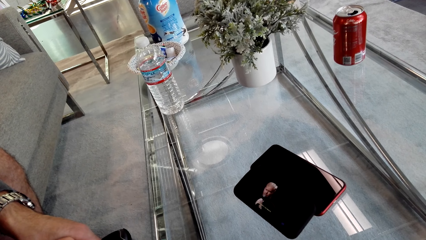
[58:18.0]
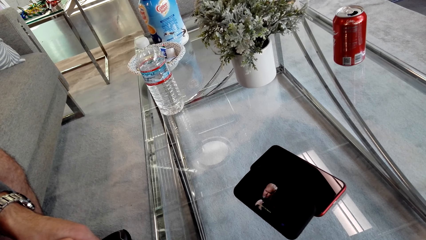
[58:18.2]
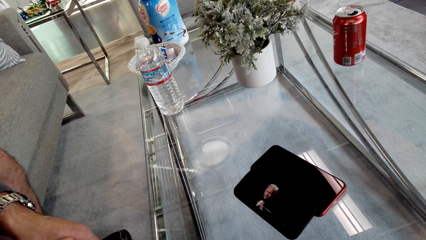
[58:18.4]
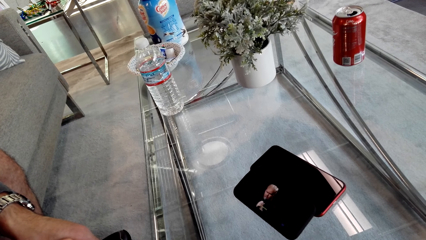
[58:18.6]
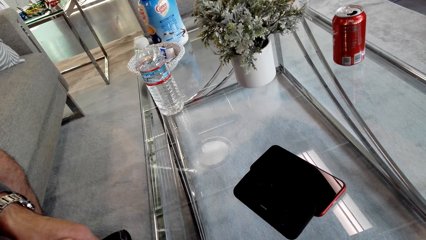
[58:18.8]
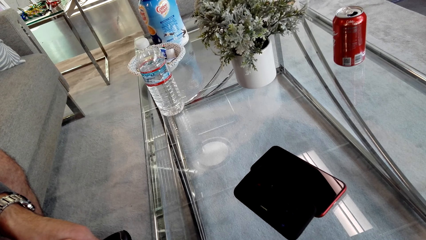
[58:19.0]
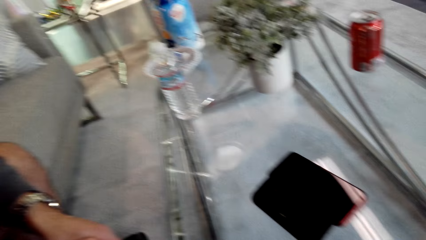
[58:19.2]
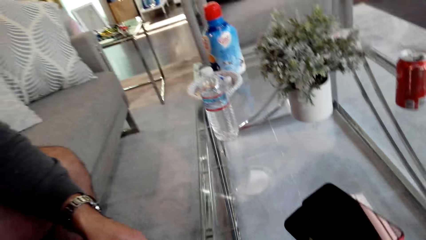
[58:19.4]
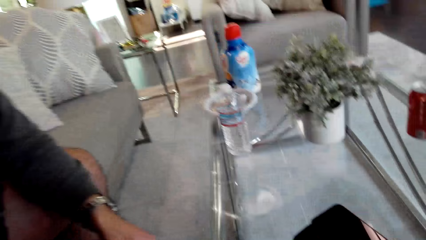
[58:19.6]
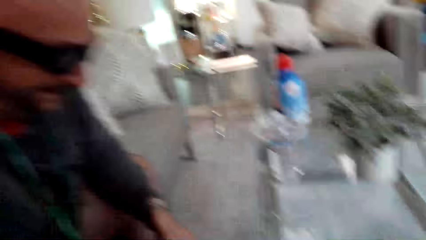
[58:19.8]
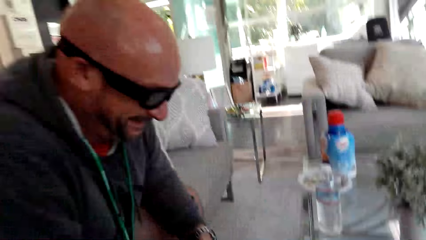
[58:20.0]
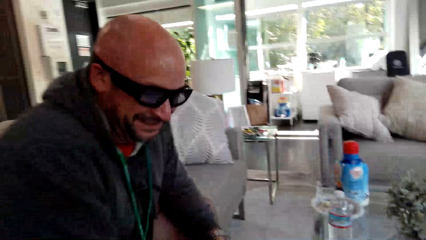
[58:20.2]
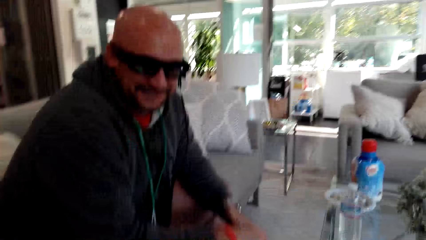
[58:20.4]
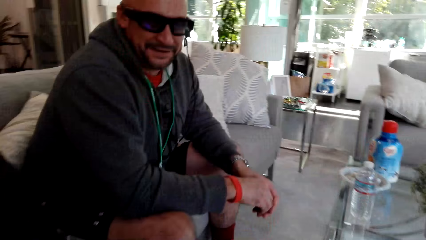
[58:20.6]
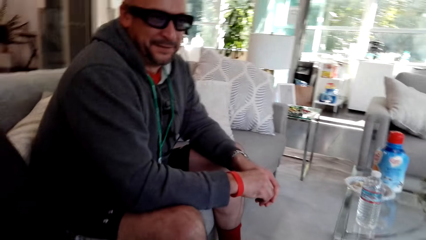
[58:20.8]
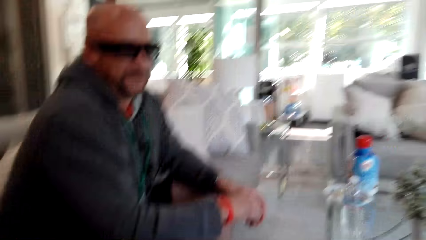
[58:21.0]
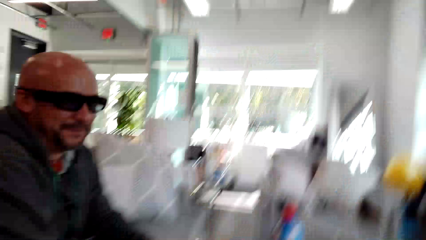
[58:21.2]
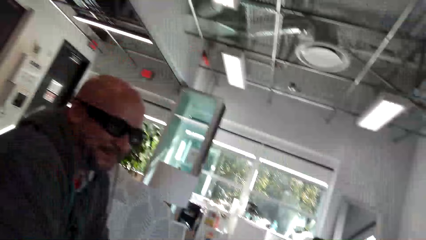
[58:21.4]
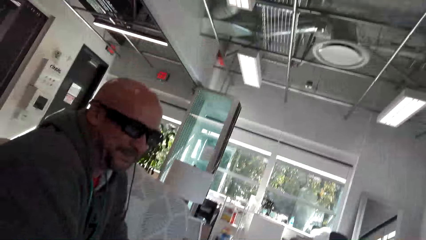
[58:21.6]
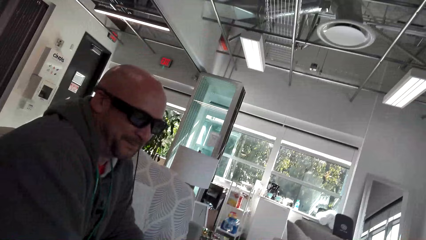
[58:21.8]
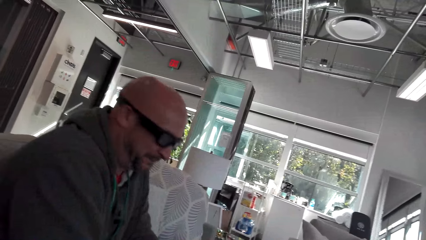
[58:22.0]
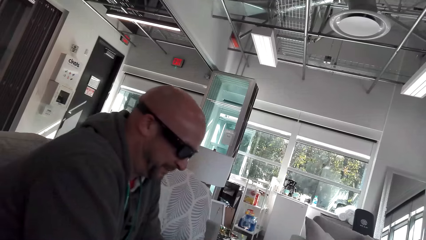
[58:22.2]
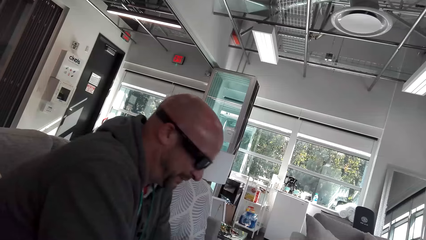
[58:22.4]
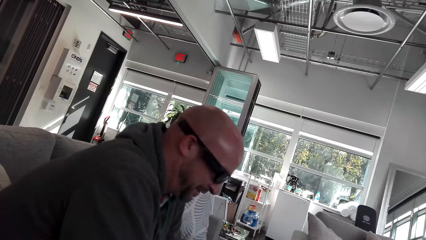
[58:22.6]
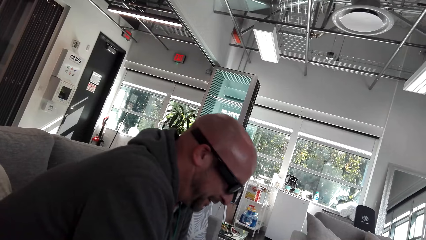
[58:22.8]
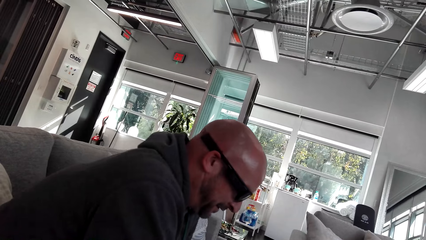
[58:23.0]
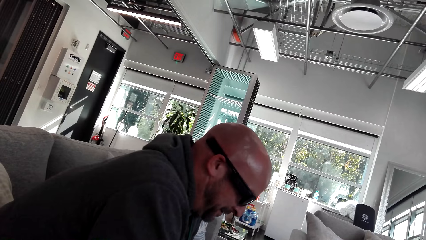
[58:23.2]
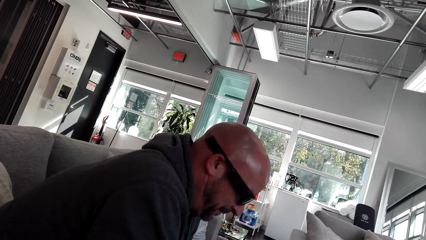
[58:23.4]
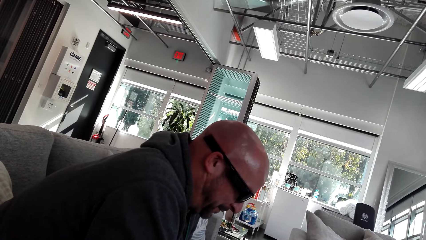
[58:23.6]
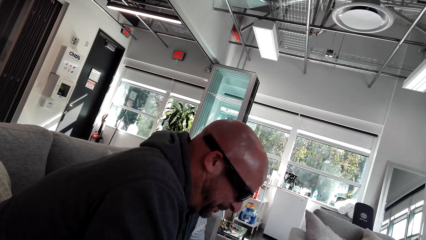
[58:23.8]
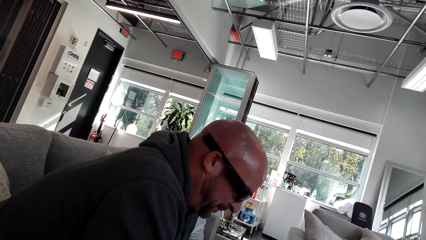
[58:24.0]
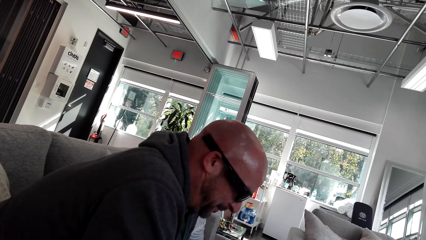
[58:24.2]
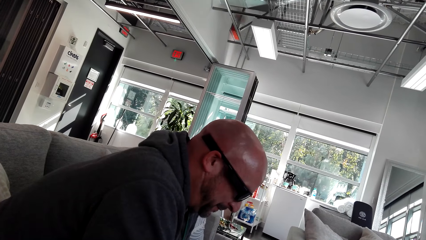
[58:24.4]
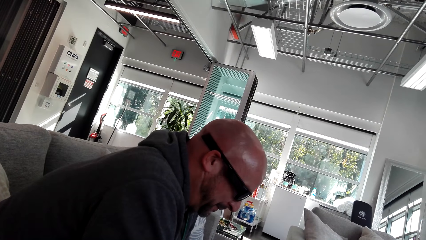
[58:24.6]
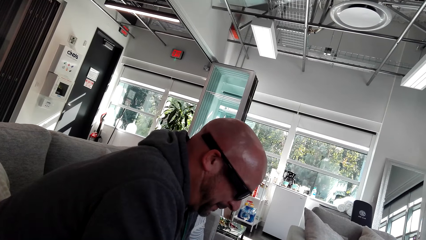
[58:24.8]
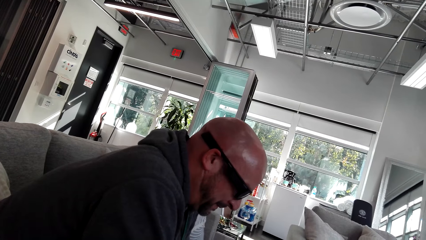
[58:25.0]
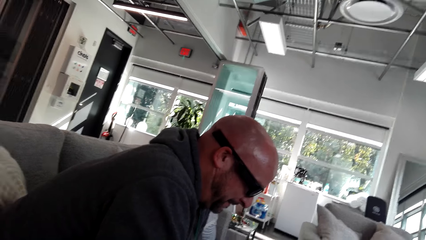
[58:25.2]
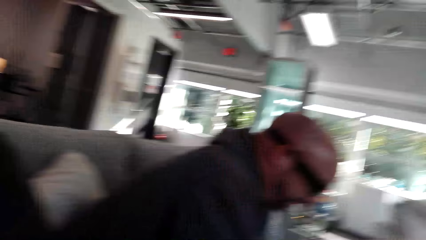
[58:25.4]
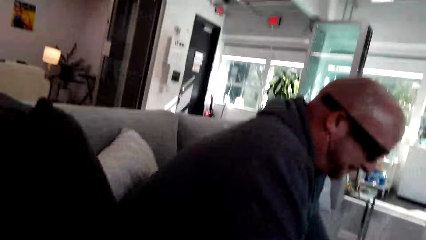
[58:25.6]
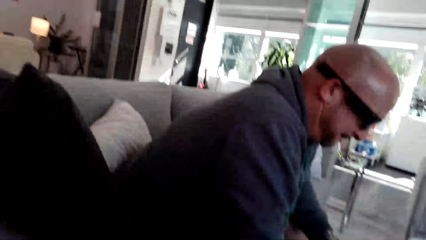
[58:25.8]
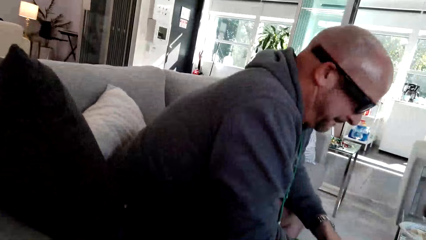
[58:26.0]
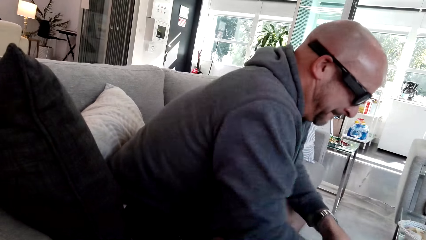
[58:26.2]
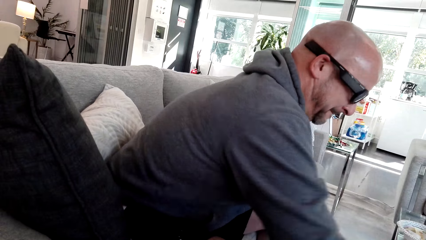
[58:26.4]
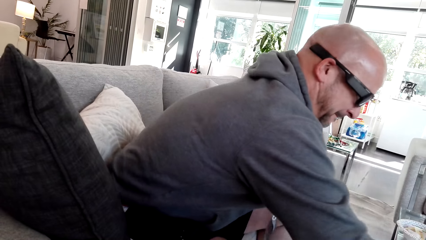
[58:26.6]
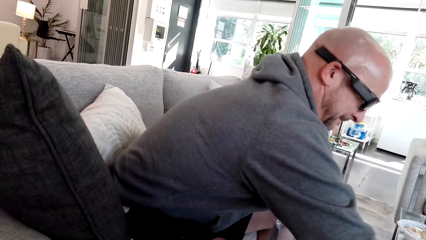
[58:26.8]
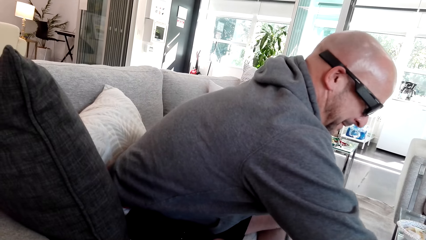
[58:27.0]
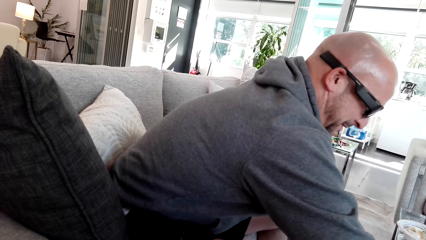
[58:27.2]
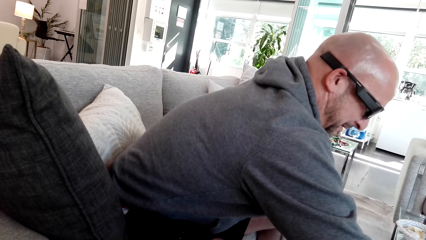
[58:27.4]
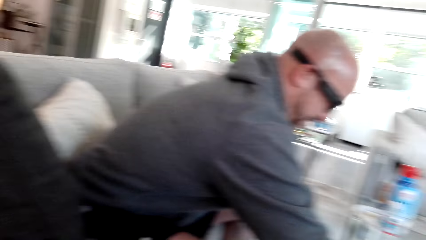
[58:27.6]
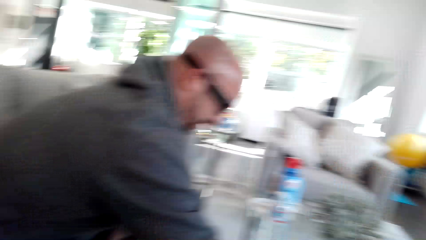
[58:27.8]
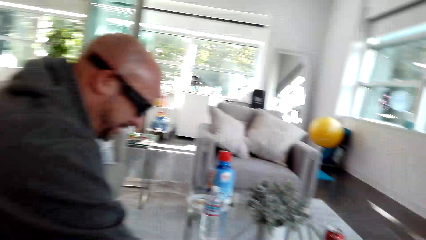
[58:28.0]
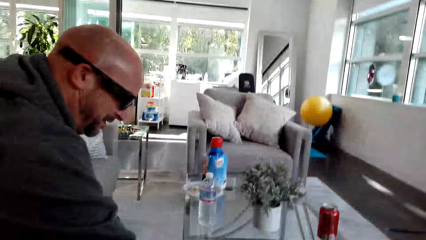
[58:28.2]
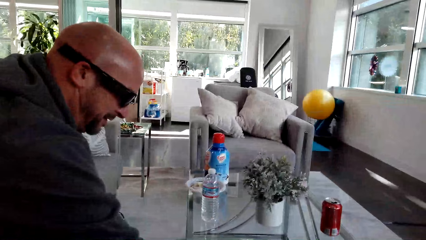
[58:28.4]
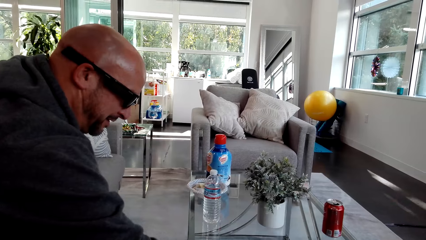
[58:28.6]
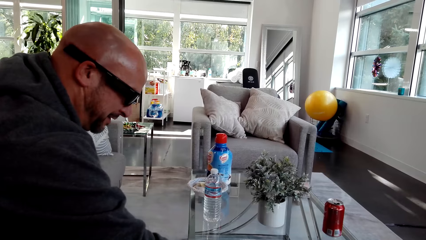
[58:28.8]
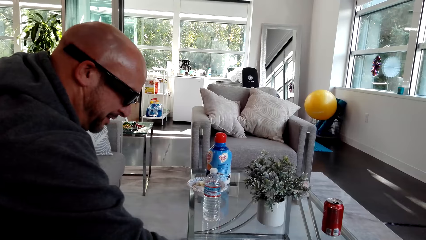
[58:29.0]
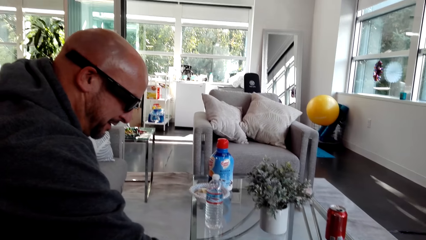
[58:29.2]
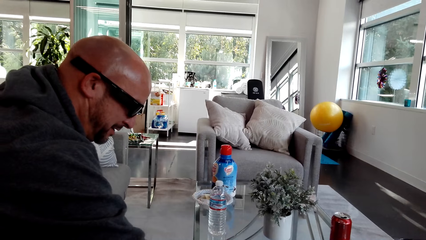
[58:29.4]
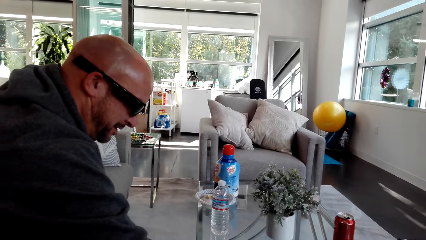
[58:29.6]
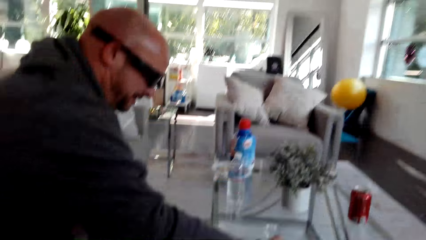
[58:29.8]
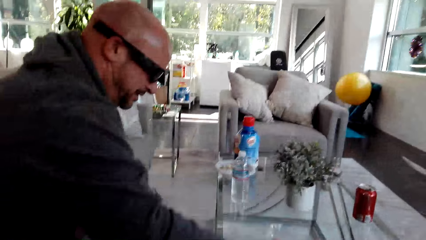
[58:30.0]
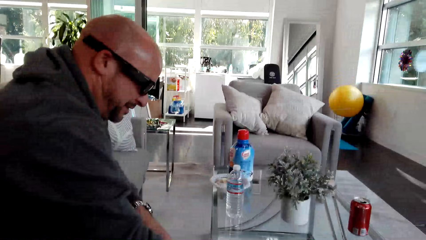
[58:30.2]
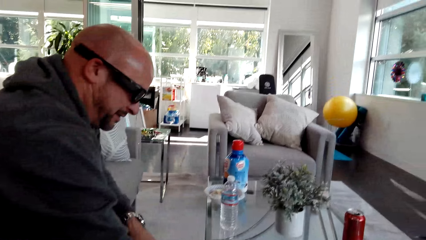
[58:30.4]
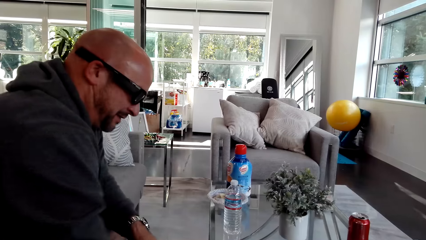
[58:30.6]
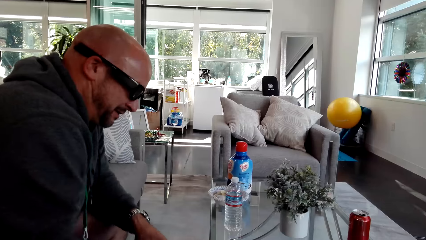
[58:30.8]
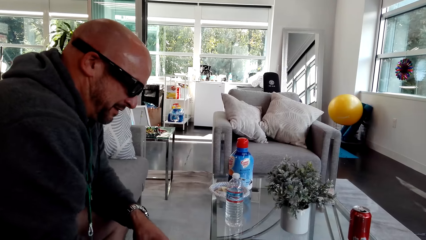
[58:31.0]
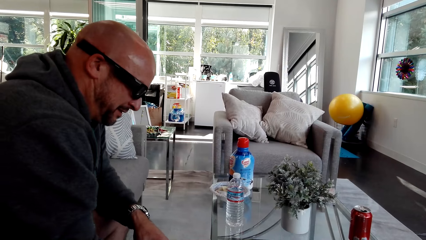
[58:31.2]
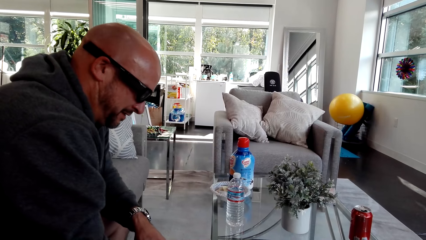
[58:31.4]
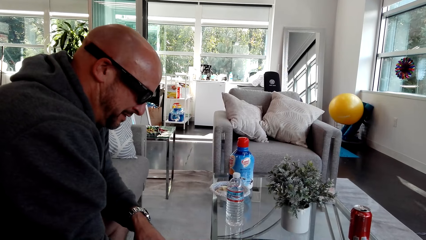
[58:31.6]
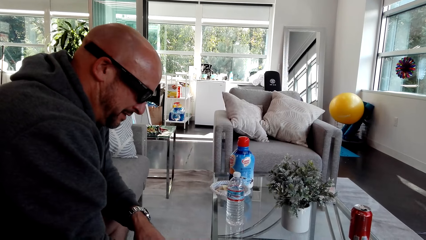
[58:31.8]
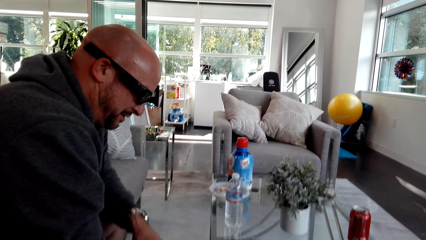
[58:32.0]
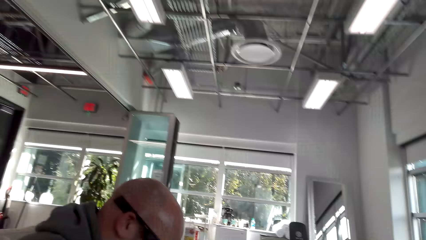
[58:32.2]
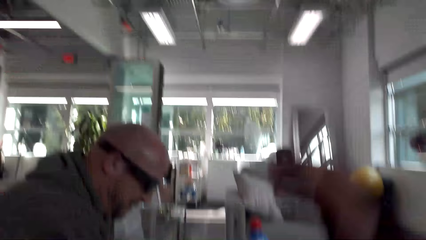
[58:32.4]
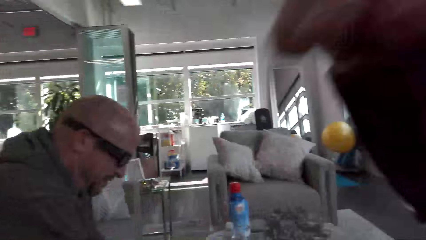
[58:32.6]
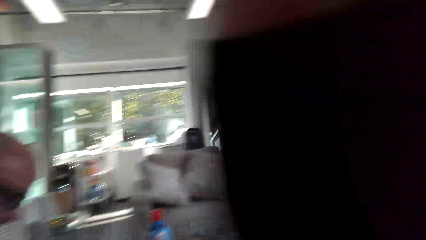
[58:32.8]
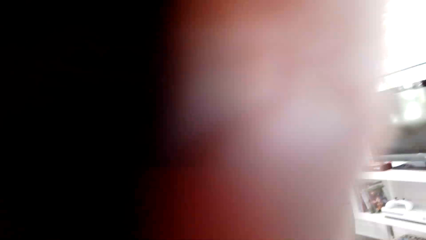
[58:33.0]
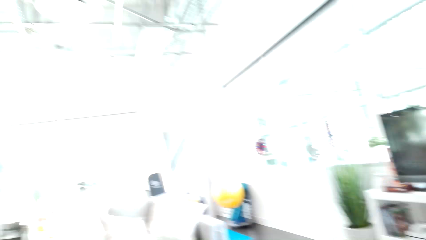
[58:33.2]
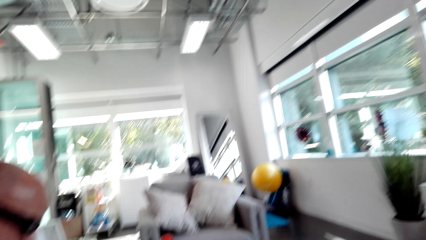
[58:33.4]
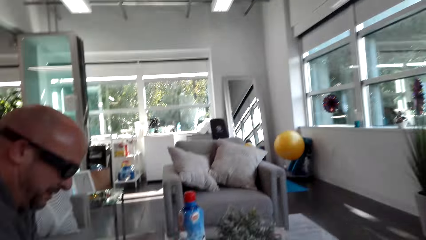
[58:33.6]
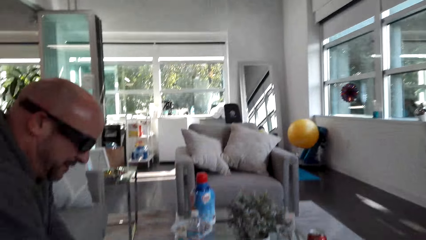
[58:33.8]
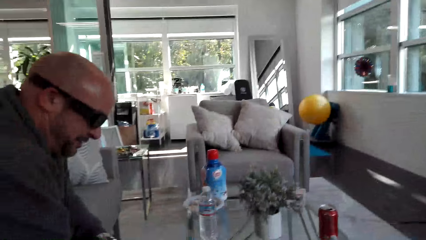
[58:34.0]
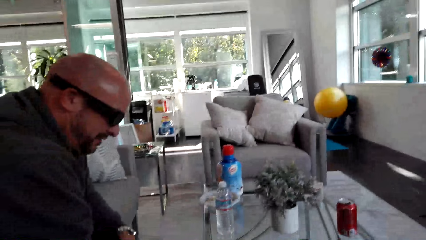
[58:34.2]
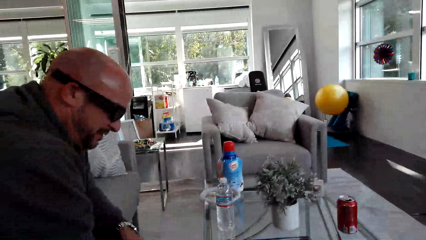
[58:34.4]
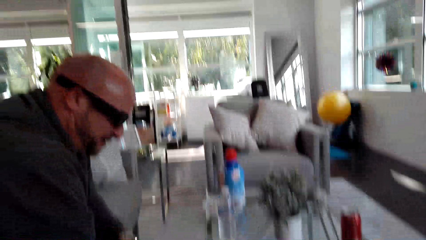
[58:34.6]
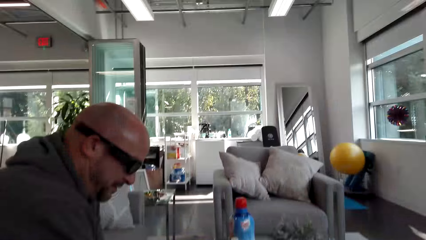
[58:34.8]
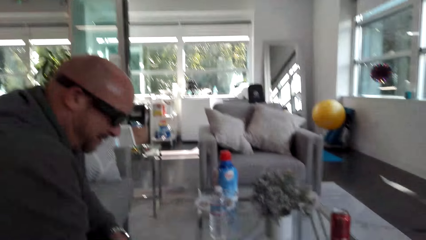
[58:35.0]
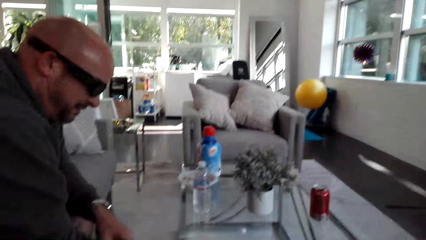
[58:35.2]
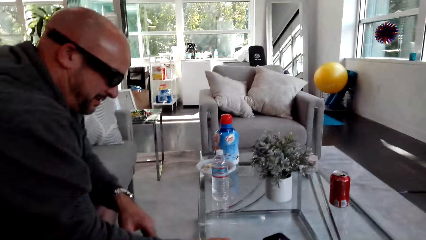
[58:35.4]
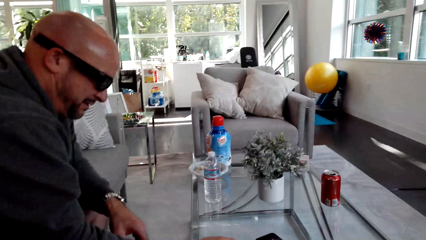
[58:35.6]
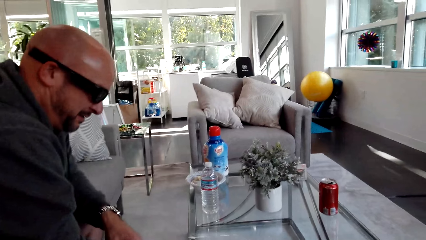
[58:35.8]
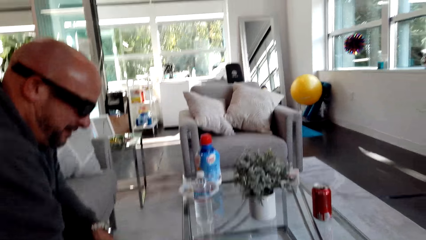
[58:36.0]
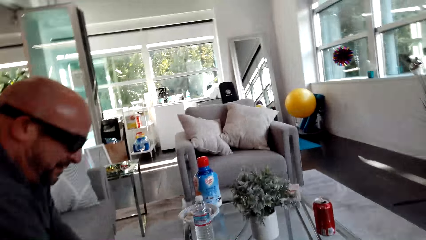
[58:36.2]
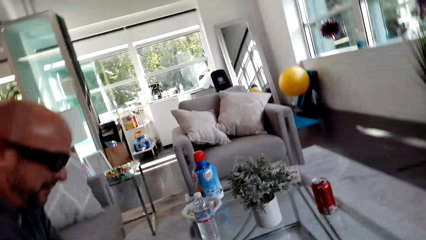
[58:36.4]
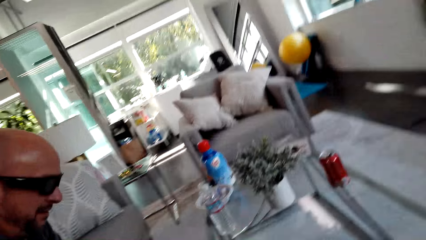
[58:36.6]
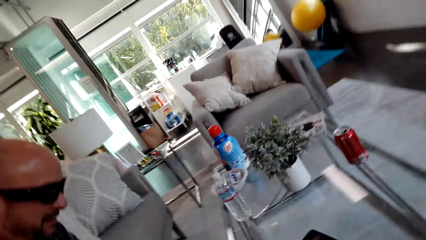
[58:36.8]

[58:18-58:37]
The camera wearer looks at the man. The man leans forward. The man moves his body. The camera wearer lifts a hand. They look around.
